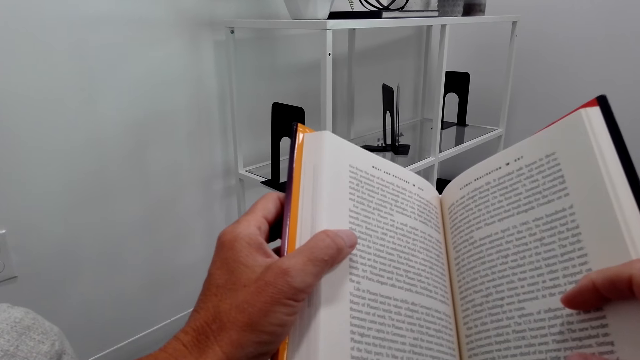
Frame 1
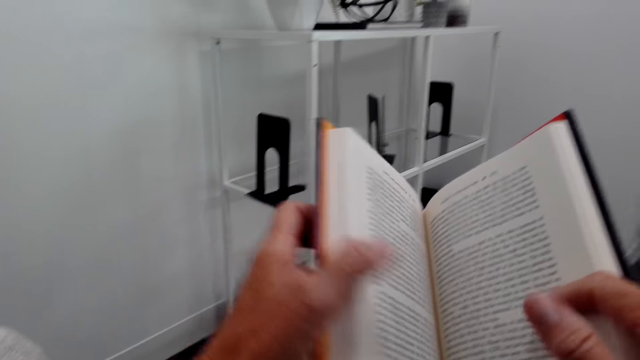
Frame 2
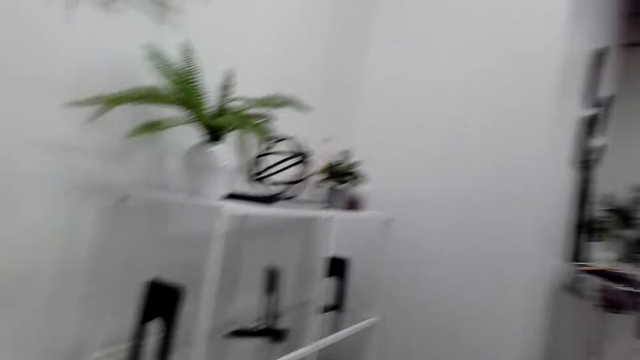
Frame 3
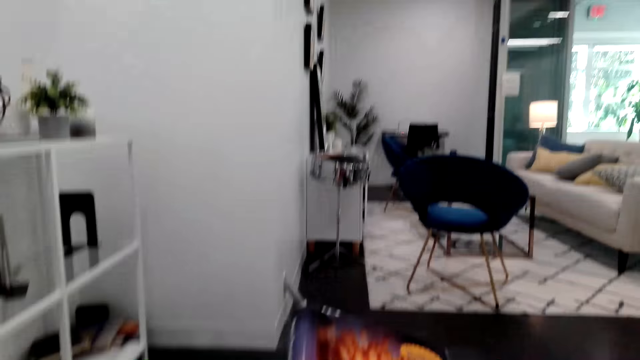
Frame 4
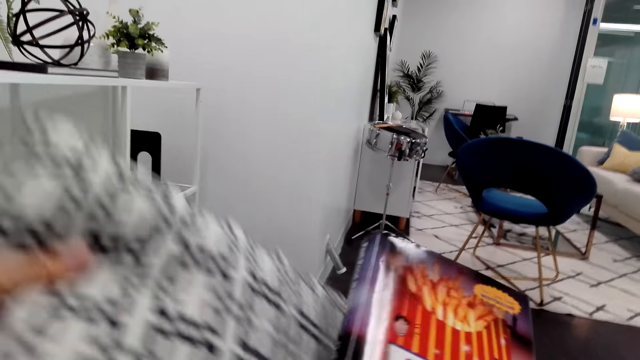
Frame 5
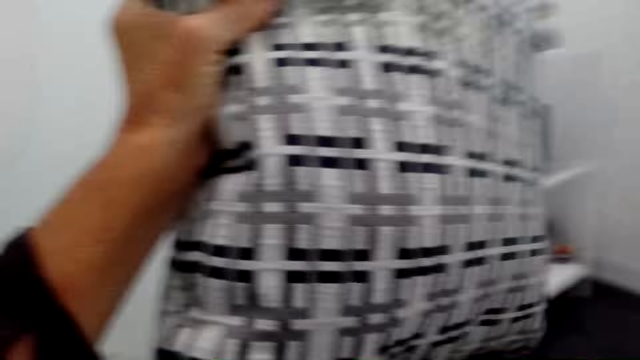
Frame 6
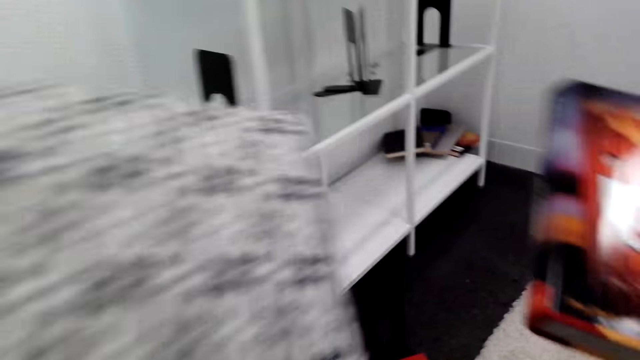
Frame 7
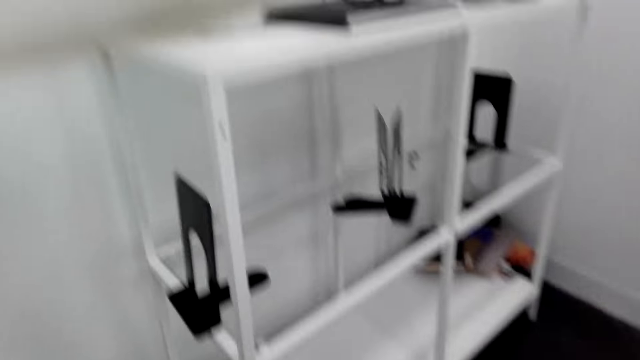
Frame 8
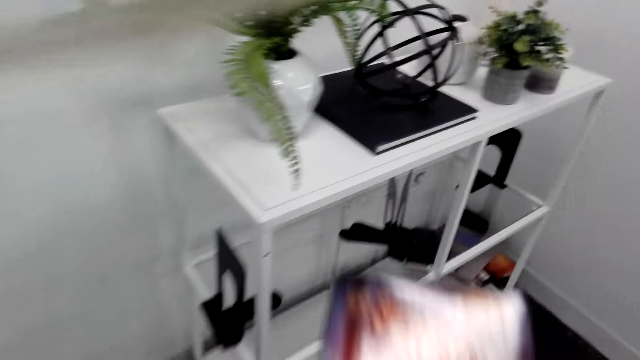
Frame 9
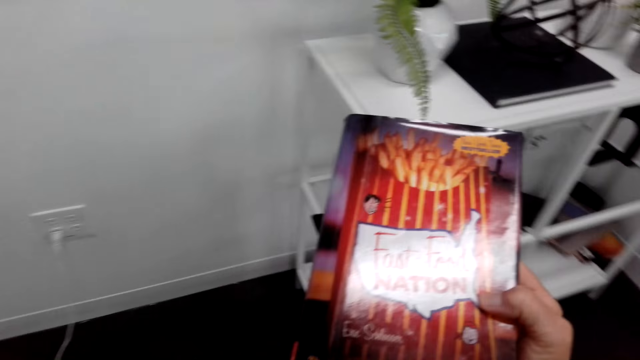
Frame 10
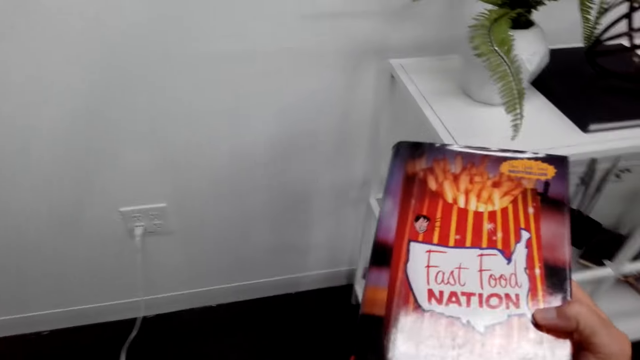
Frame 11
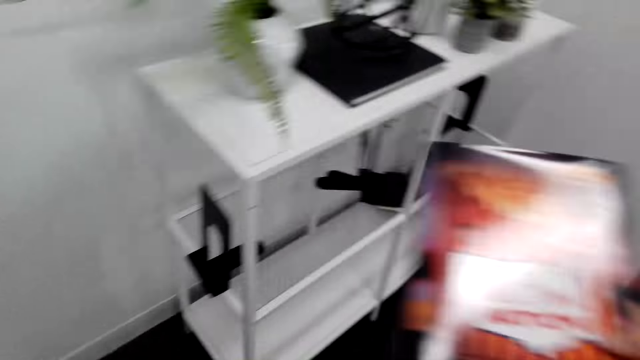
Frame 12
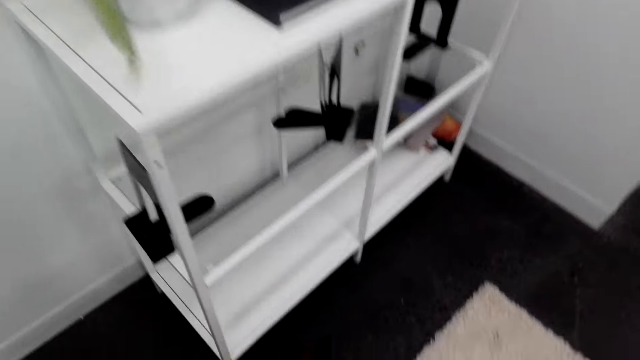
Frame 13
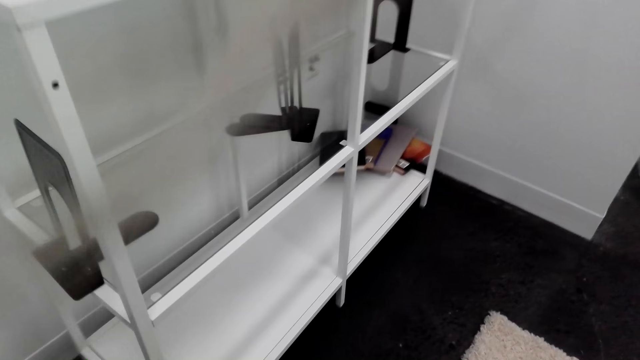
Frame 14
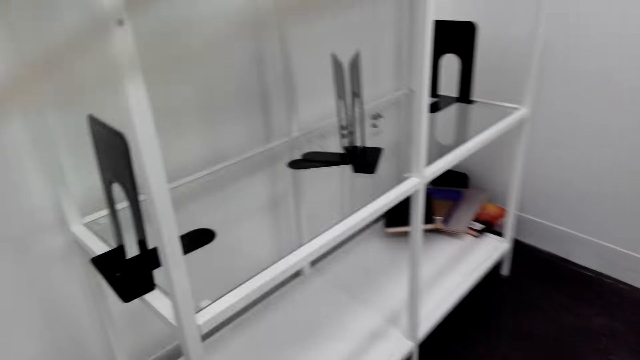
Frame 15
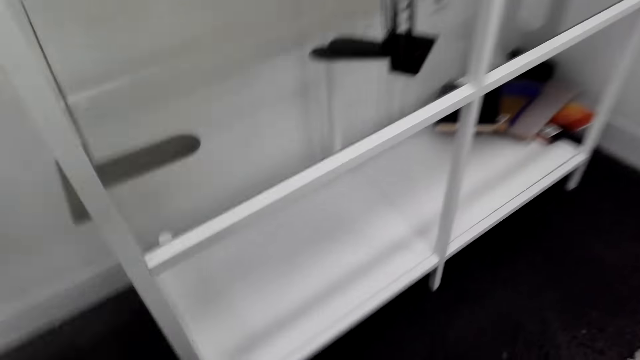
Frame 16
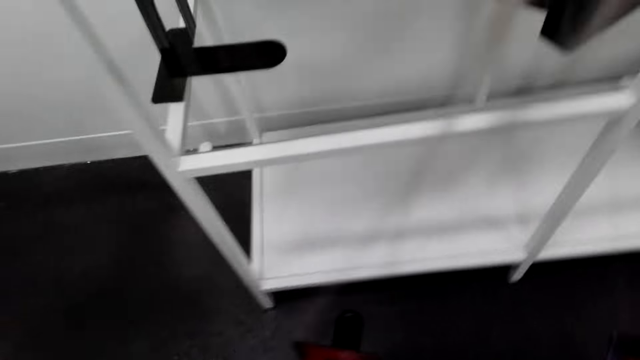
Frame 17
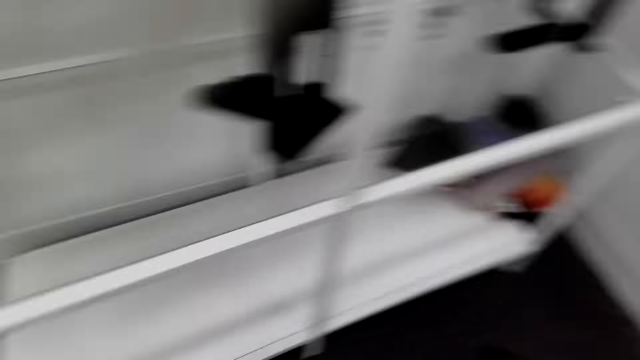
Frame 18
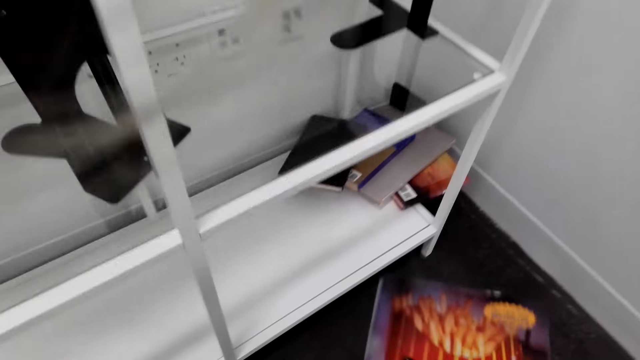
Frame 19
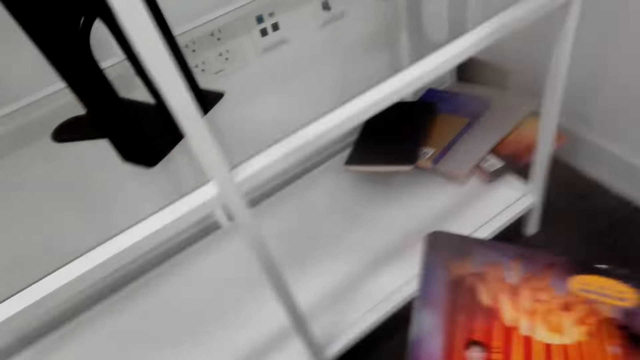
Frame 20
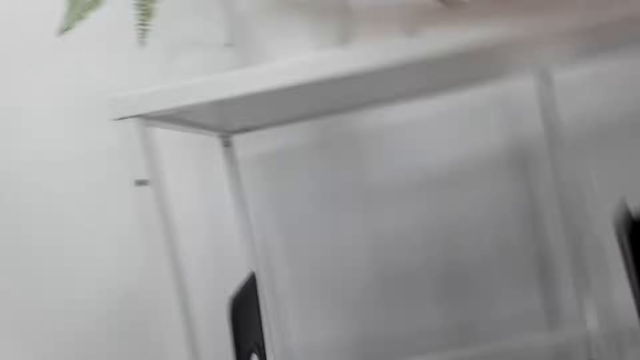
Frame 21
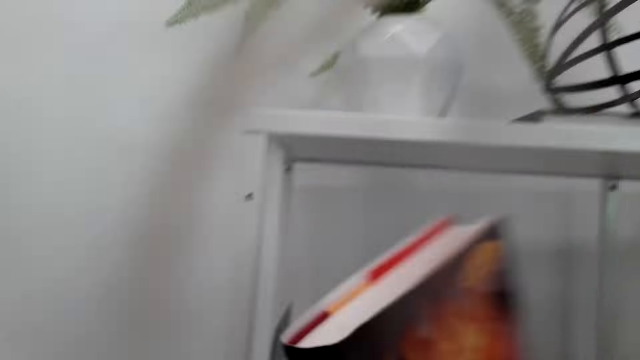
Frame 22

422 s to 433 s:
The camera wearer closes the book. They move a pillow and lift the pillow. They stand up. They lift the book. They look around the house. They move about.

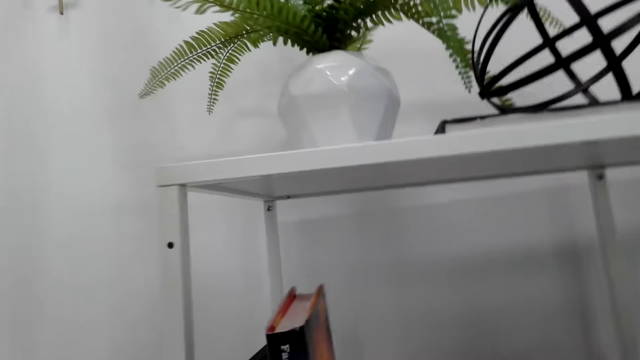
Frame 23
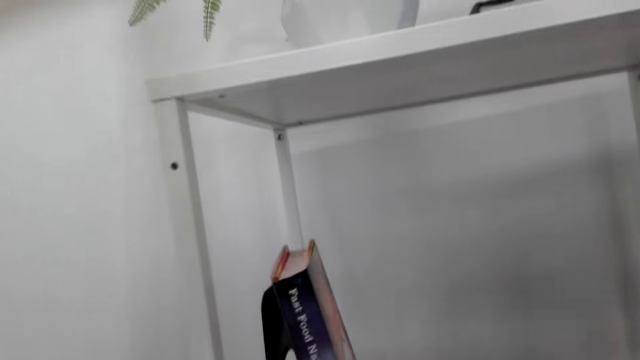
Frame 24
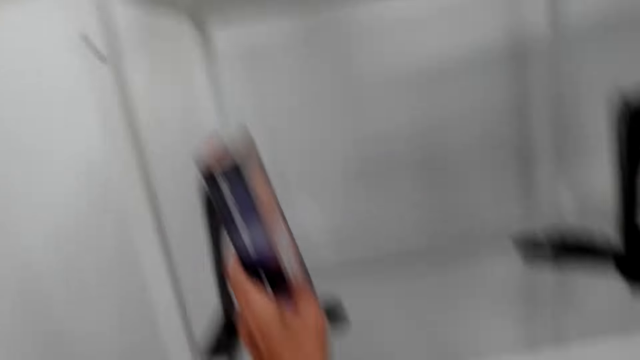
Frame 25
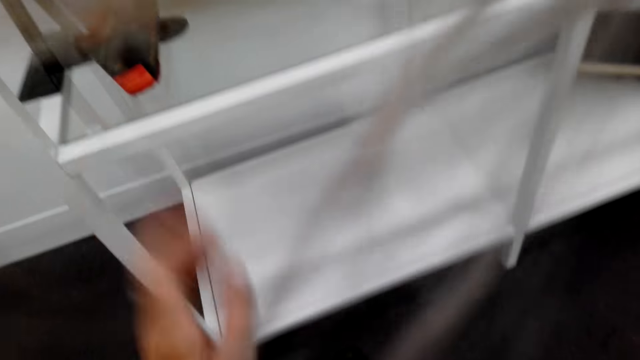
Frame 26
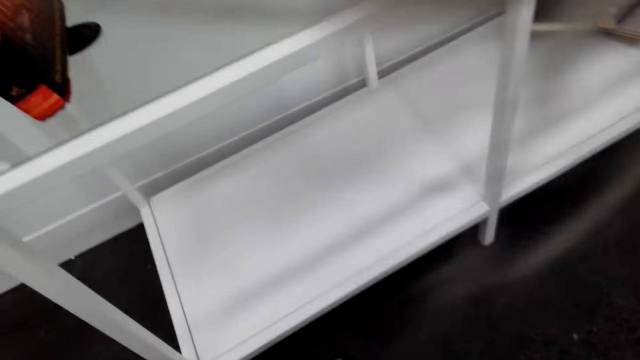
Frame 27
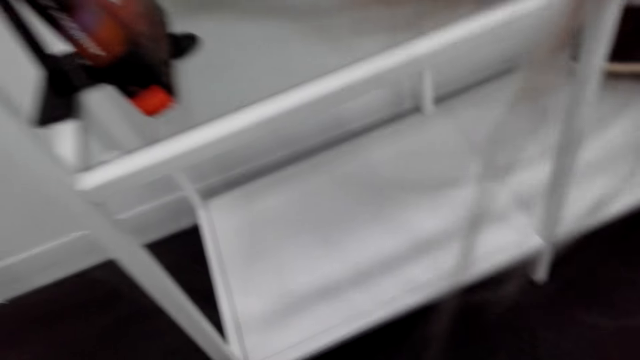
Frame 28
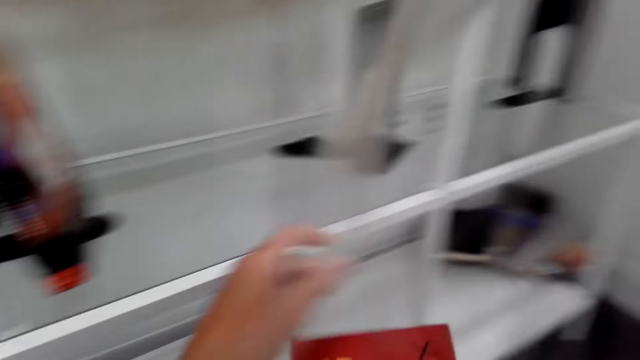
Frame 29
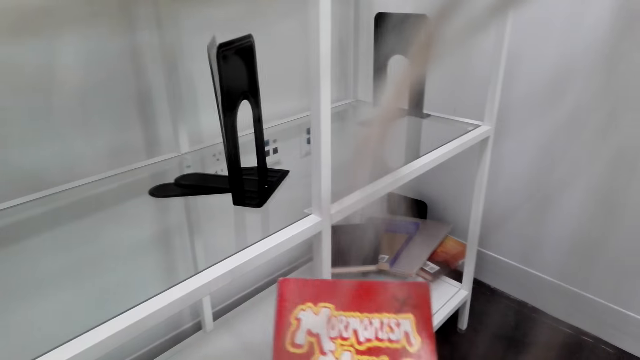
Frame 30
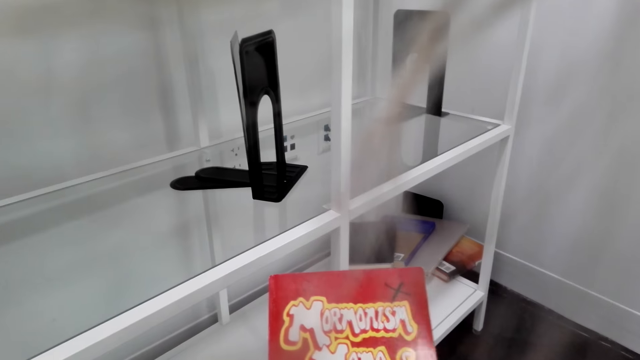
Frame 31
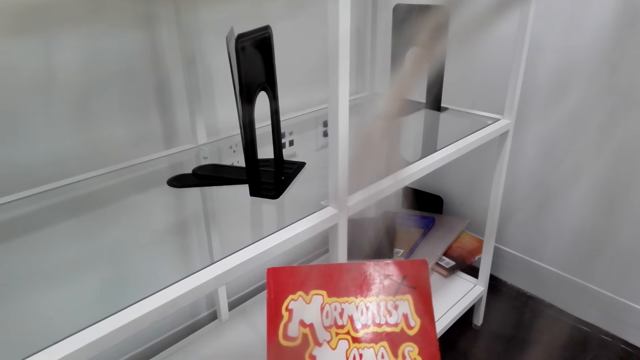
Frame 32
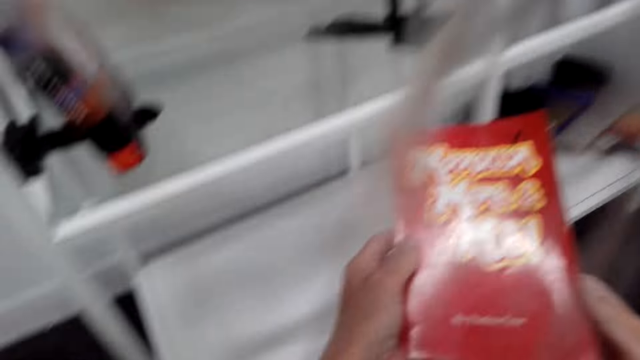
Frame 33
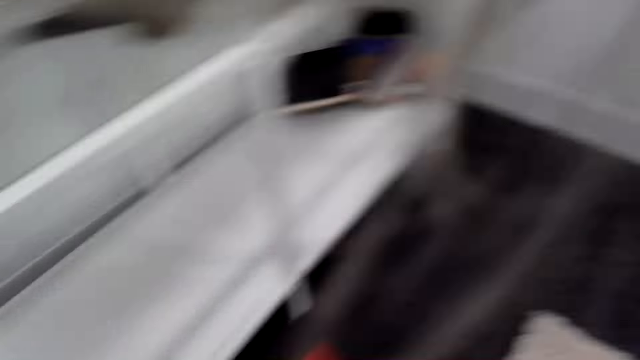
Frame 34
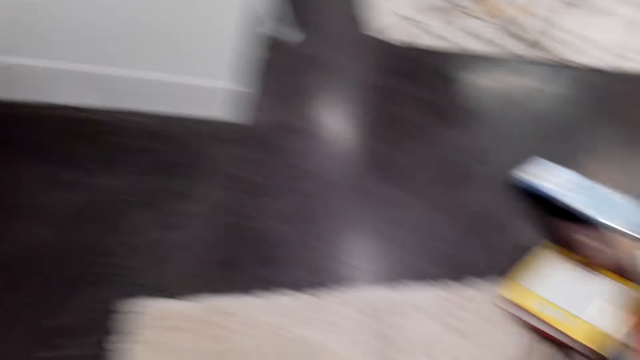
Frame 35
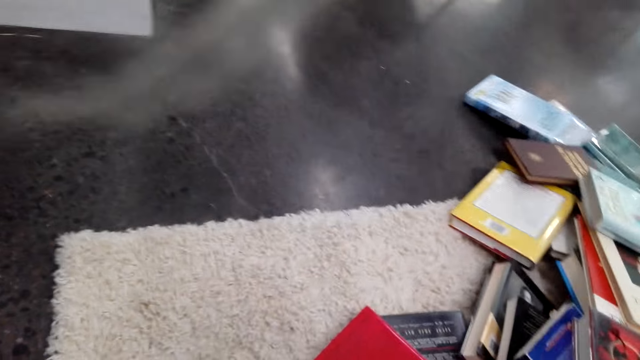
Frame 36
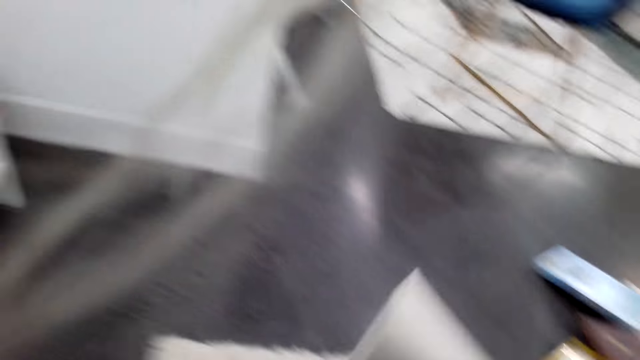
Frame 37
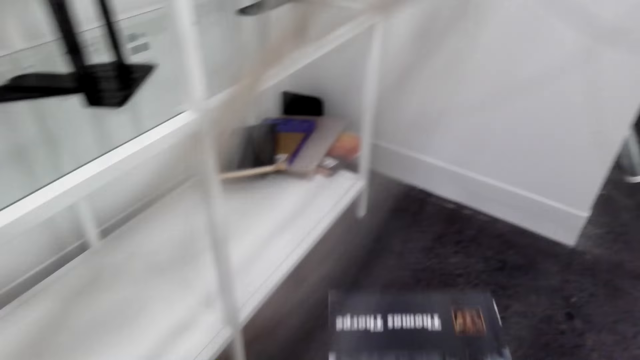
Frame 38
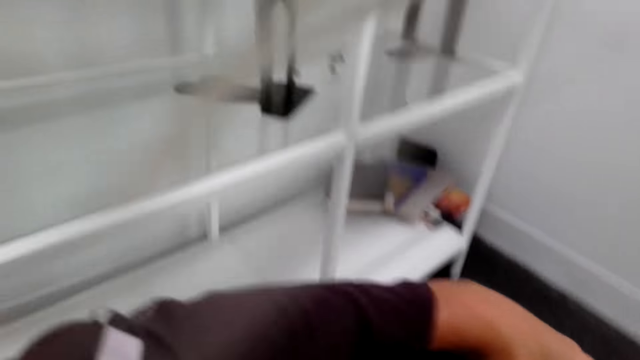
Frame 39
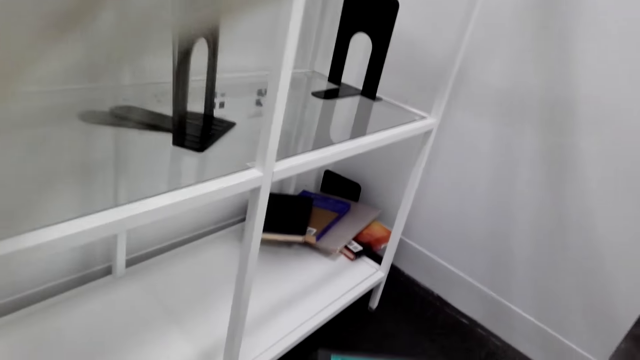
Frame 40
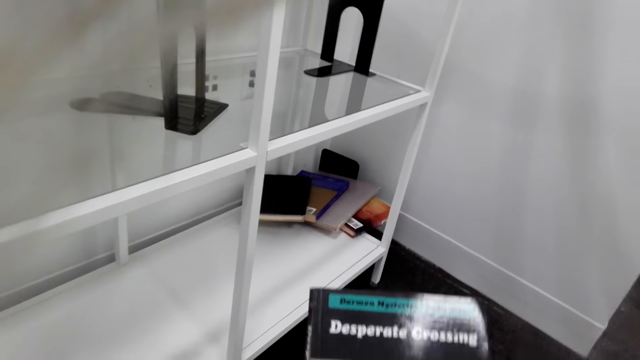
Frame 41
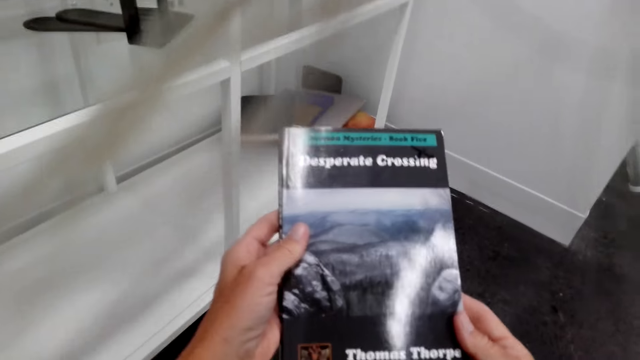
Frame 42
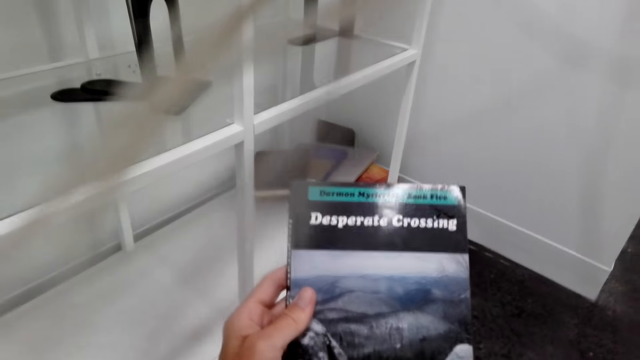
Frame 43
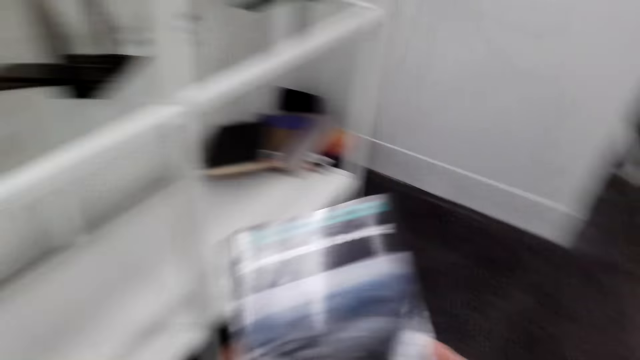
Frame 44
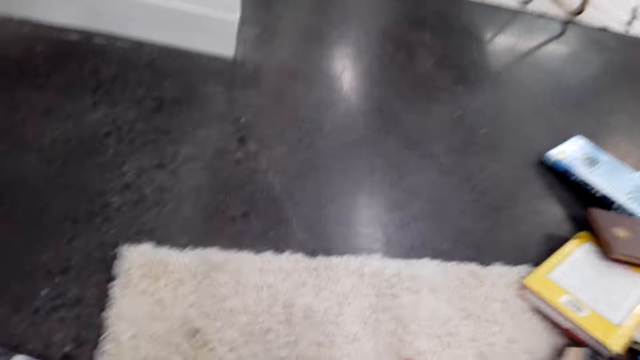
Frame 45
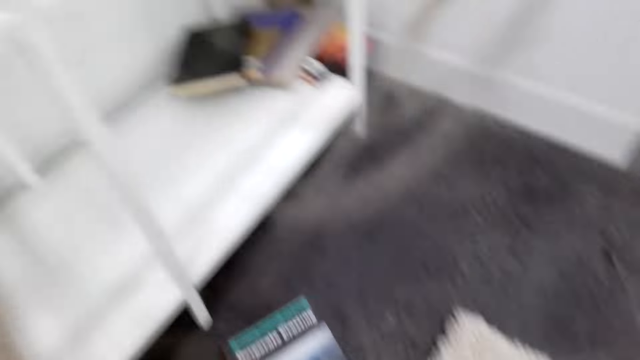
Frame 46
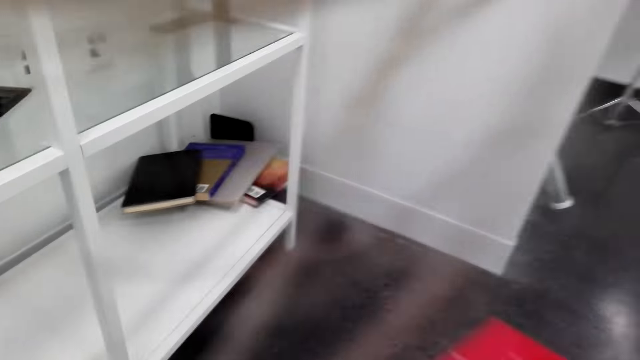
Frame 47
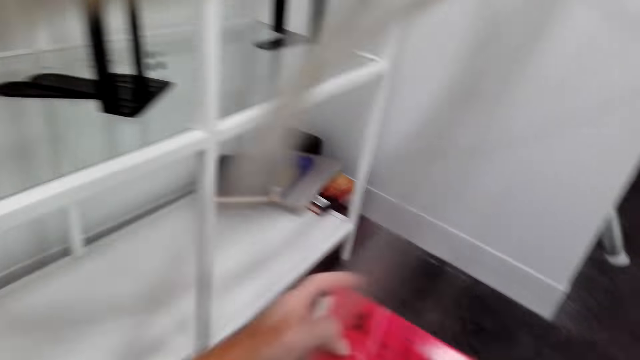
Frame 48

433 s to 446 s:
The camera wearer places the novel on a book holder. They look around the house. They hold a novel. They lift another book. They check the novel. They place the novel on the floor. They pick up a novel. They check the novel. They place the novel on the floor. They pick up a novel.
